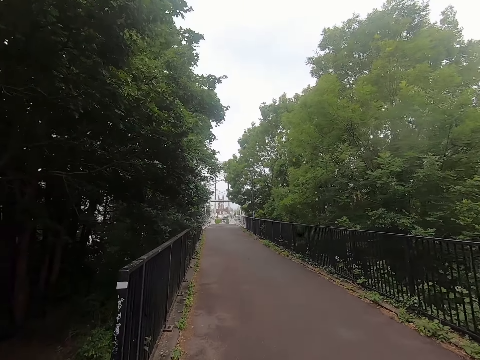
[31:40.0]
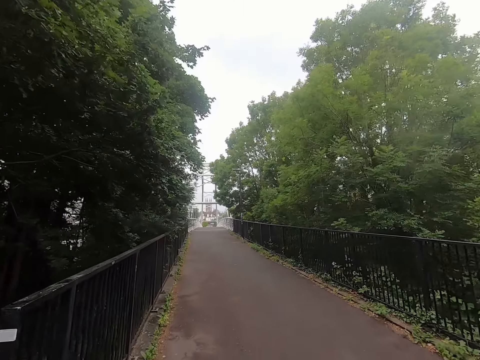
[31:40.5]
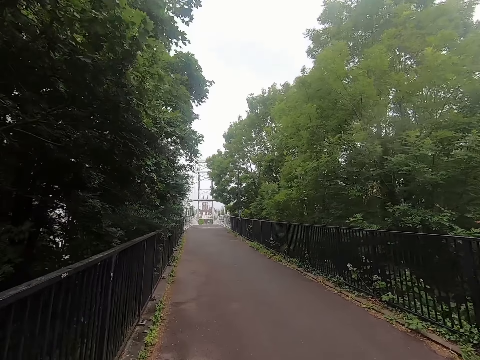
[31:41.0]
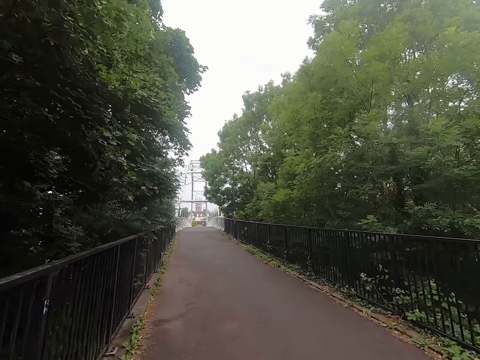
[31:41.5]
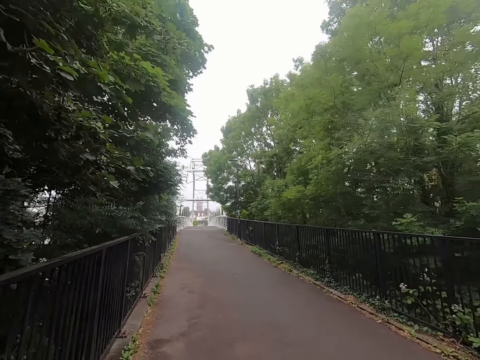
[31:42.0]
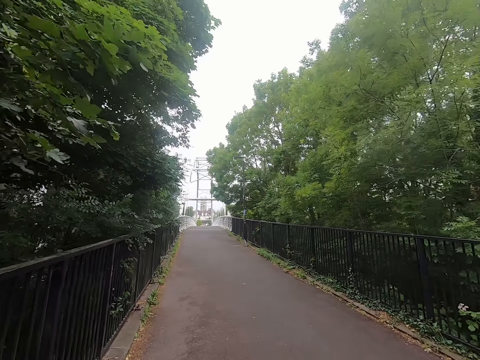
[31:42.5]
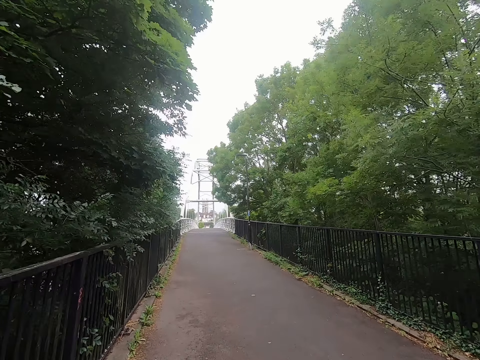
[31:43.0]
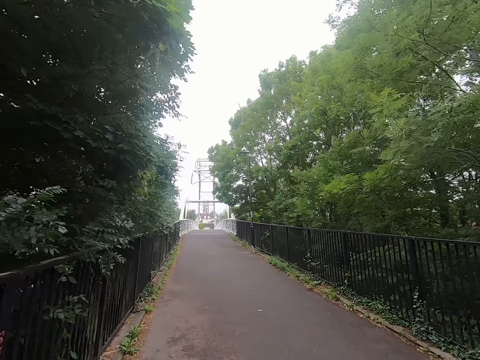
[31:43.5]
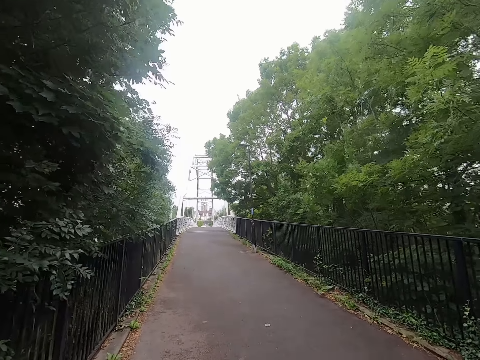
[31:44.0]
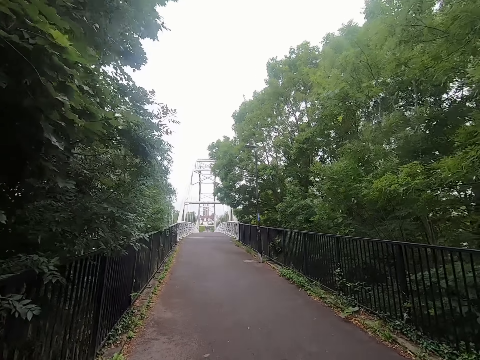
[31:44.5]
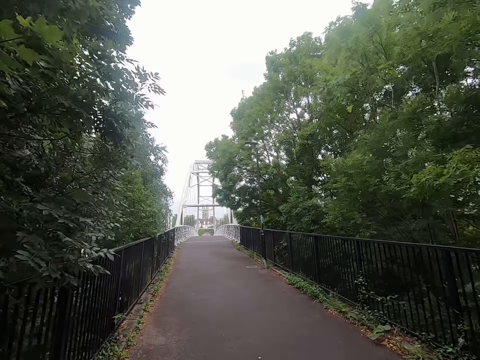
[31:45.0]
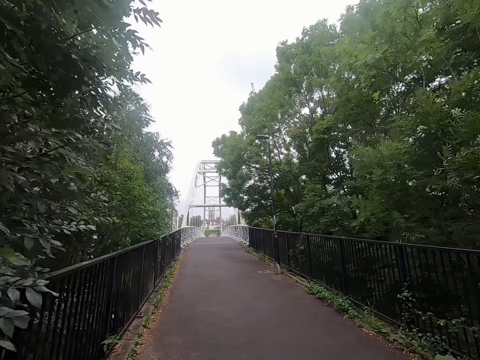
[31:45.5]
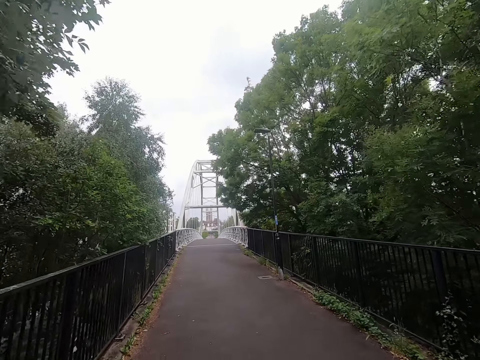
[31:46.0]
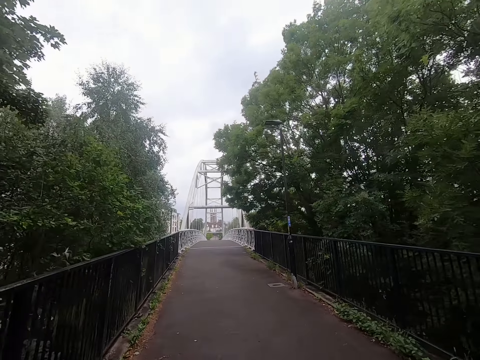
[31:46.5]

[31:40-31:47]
The camera wearer walks on the road bridge.

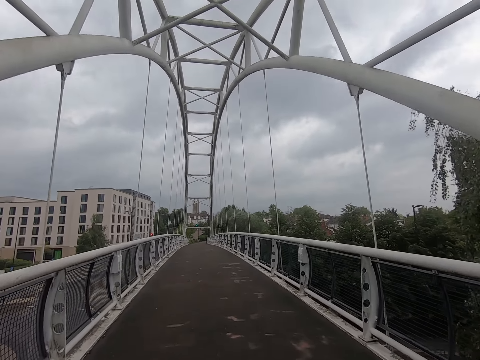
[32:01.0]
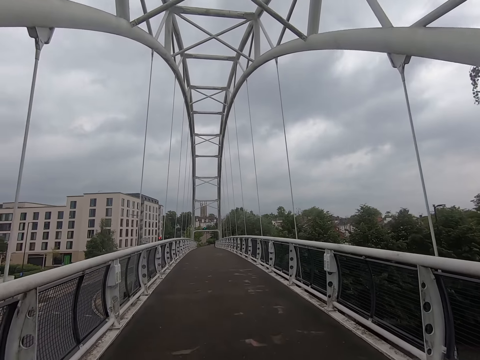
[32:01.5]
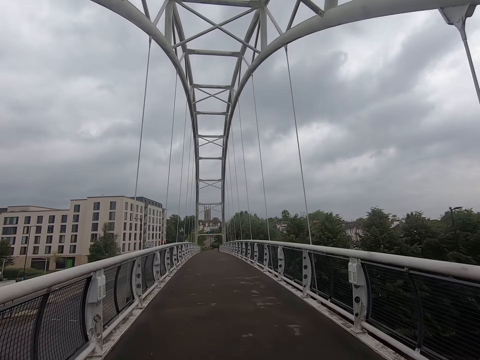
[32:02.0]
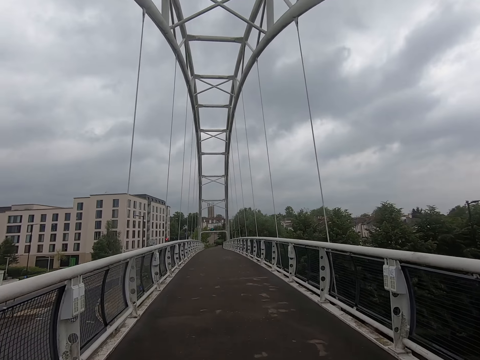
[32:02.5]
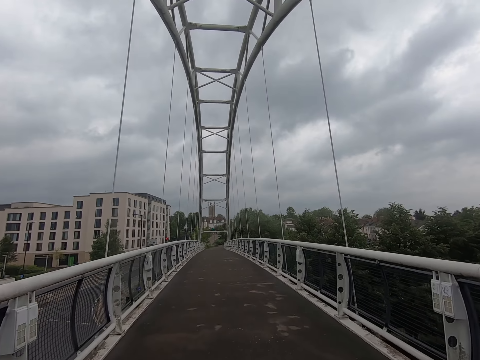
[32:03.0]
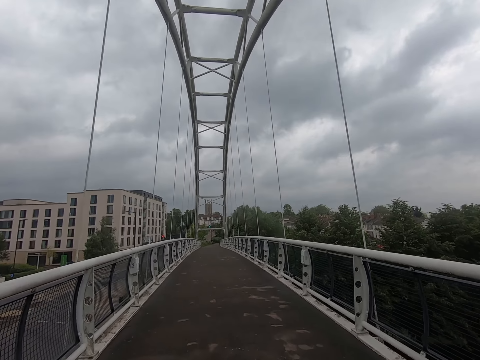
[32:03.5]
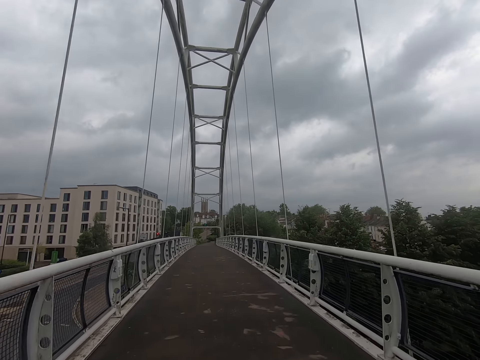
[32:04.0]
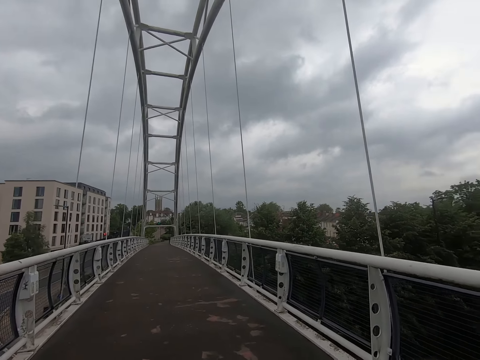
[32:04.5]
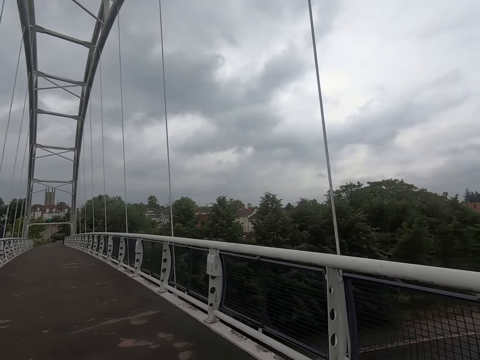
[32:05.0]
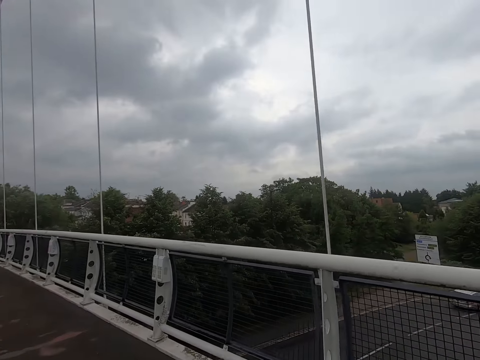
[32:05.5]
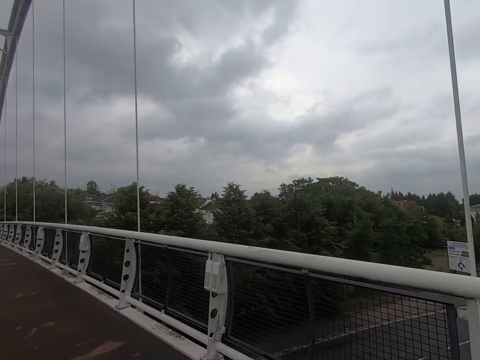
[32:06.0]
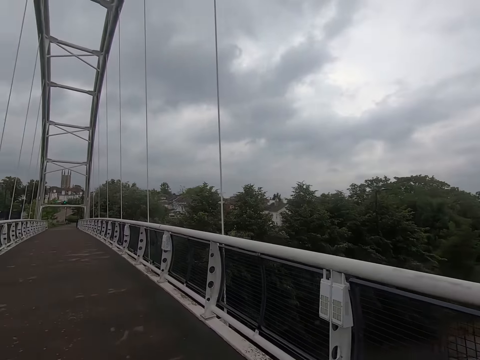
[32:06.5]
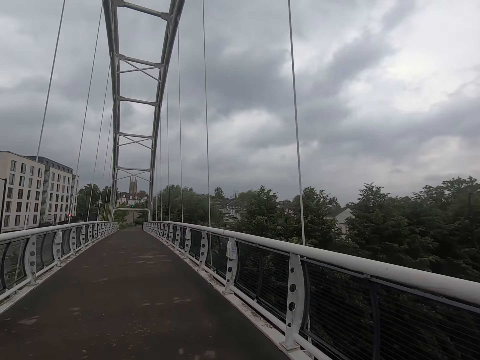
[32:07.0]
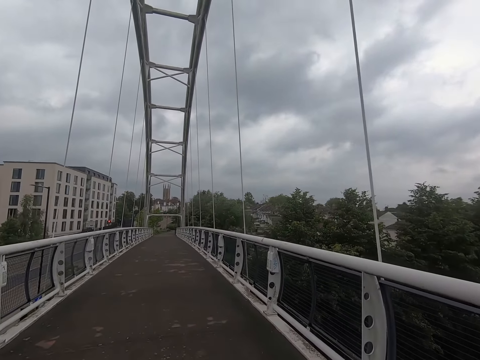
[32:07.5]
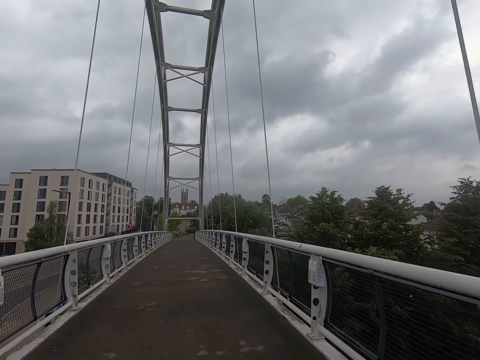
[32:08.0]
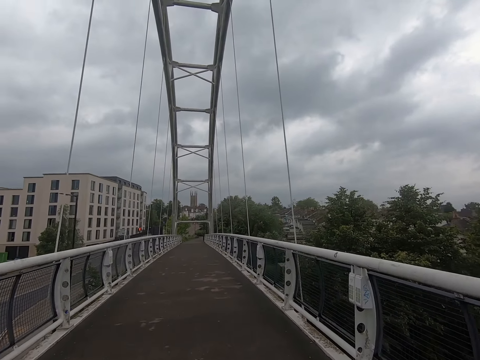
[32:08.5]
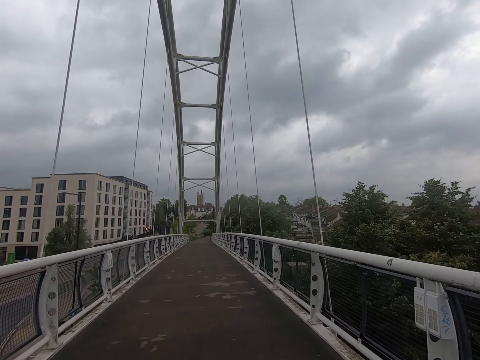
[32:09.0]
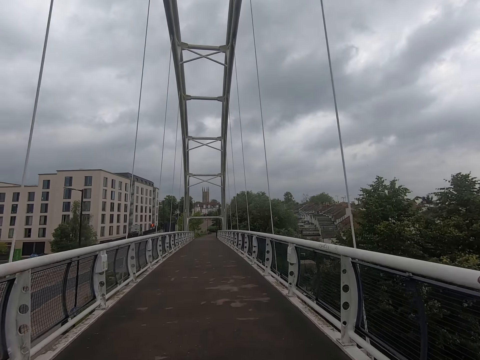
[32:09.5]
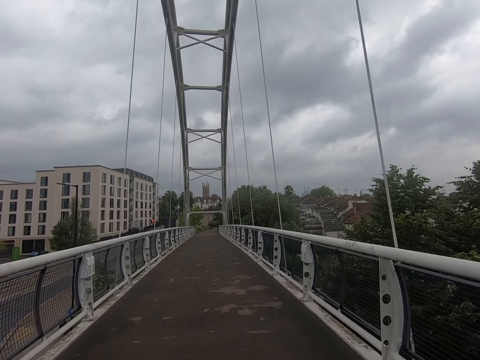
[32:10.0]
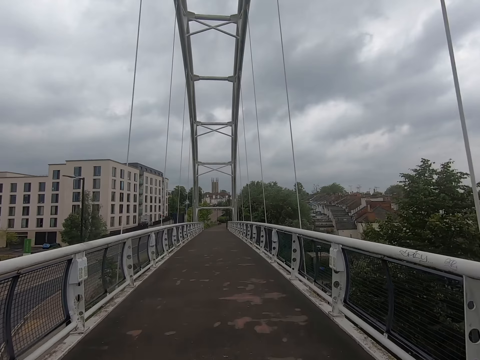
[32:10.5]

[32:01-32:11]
The camera wearer walks on the road. They look around. They walk on the road bridge. They run on the road.

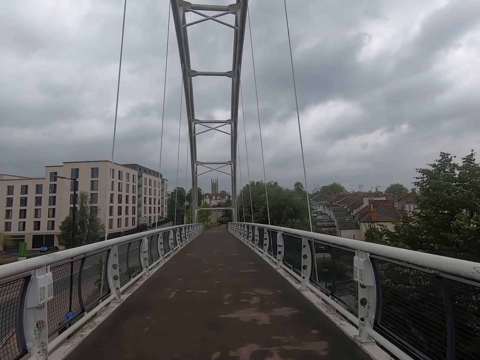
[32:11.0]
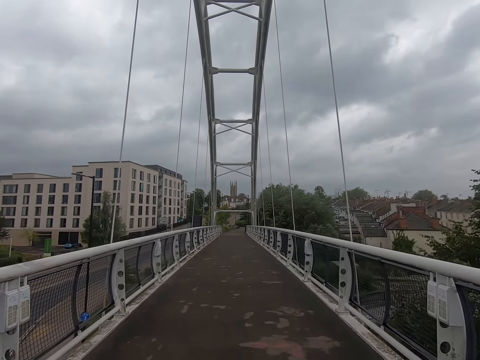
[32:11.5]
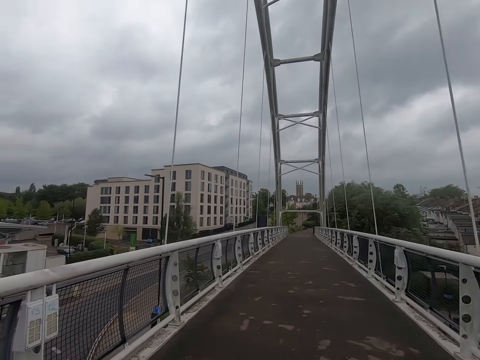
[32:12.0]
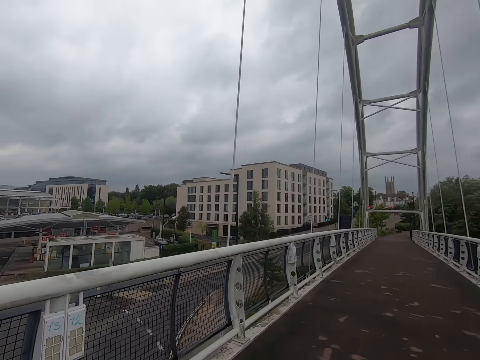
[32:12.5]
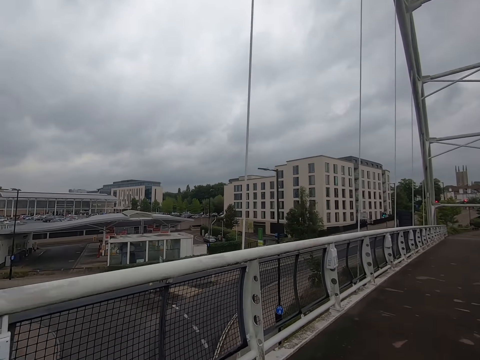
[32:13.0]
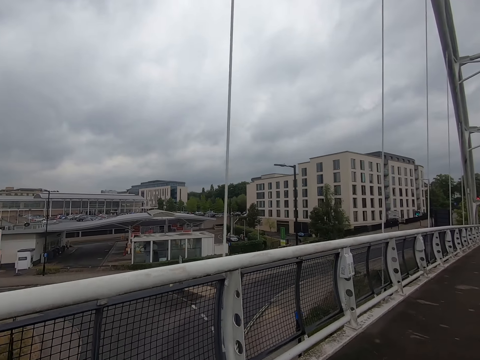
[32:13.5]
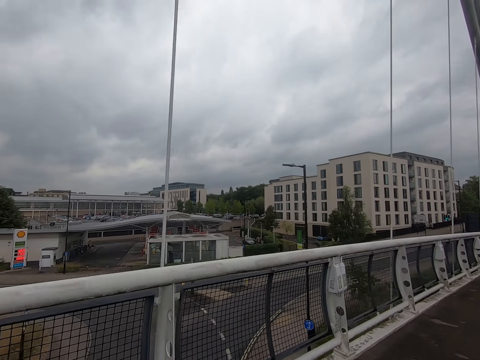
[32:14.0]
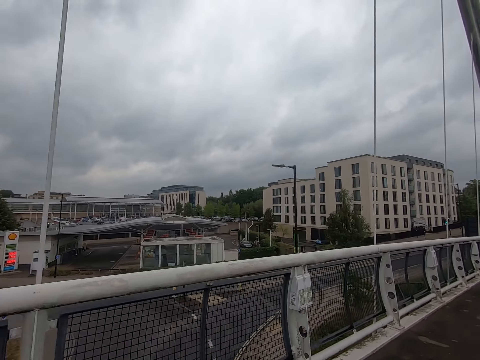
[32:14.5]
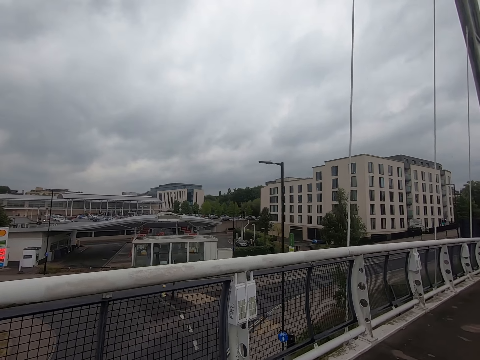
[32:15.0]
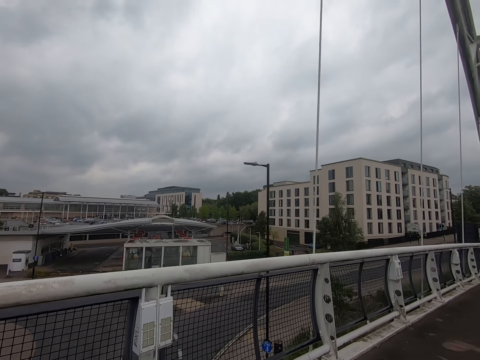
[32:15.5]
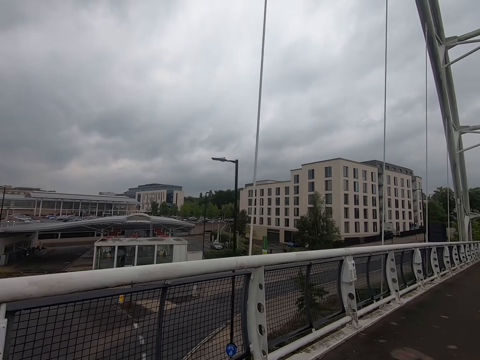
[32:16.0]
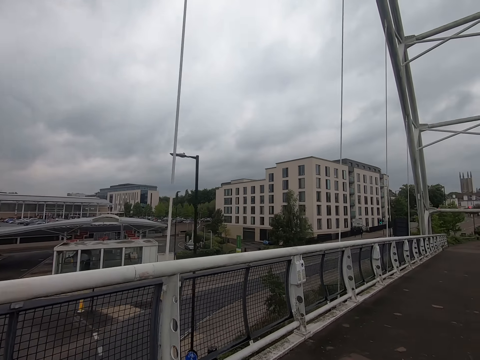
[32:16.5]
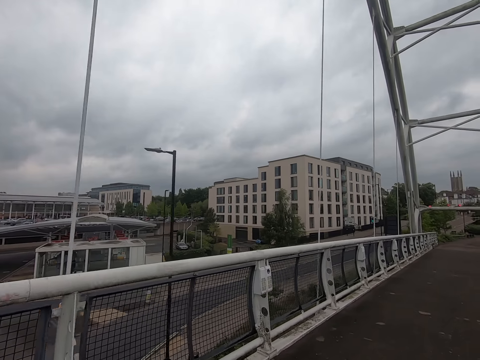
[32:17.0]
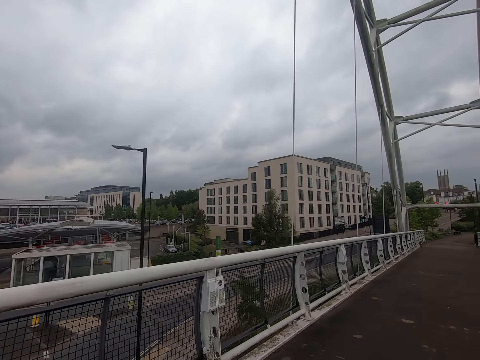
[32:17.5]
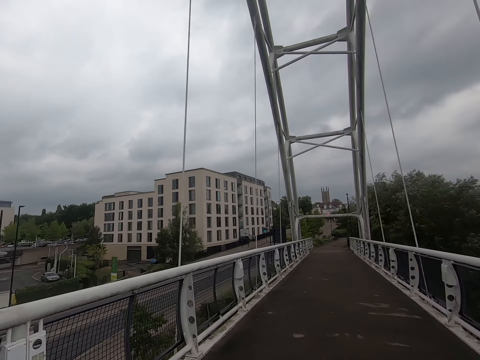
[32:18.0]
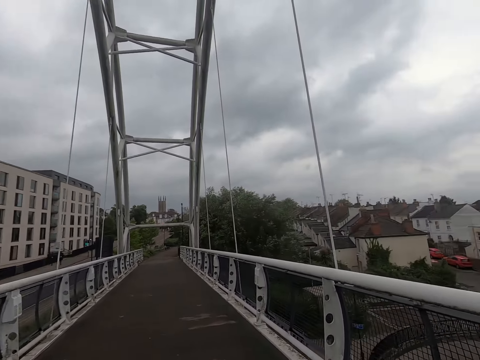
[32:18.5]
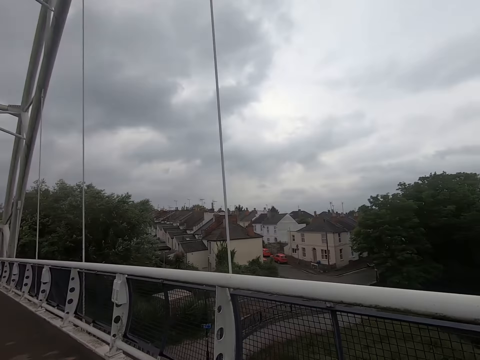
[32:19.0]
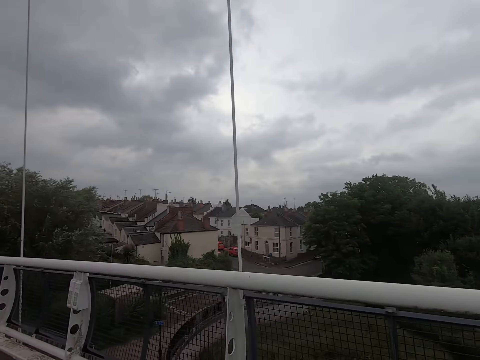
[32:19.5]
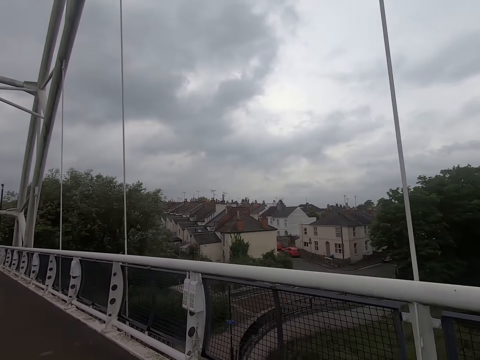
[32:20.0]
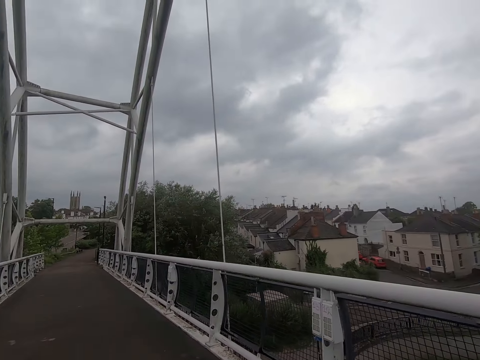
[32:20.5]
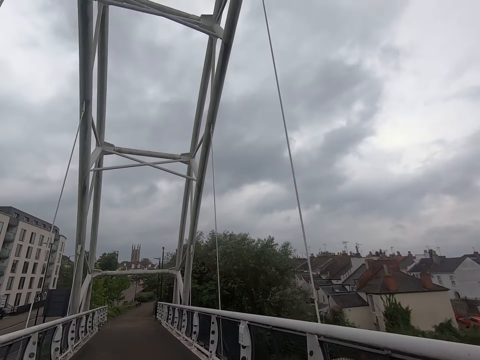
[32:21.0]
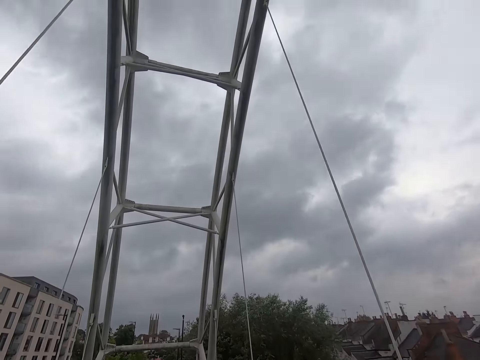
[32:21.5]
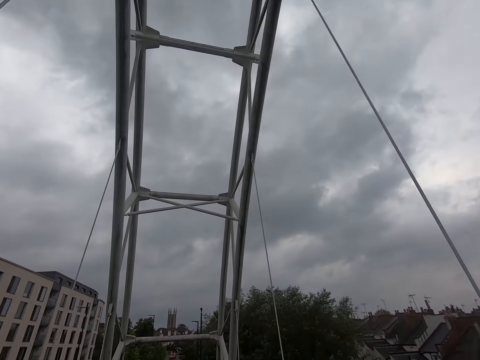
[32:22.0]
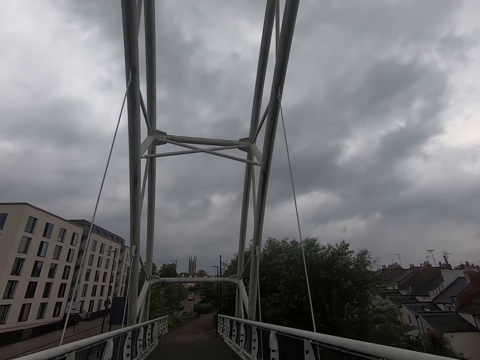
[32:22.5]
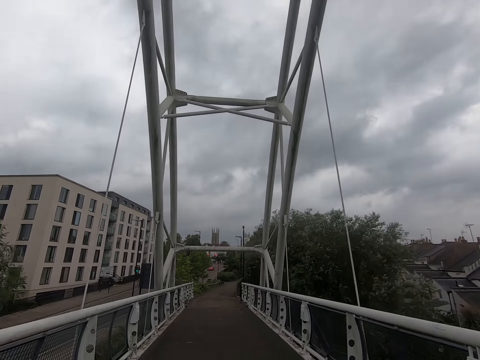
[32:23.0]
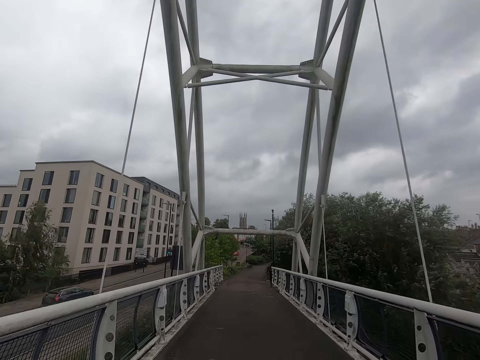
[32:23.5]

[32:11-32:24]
The camera wearer looks around. They walk on the road bridge. They walk on the road.
